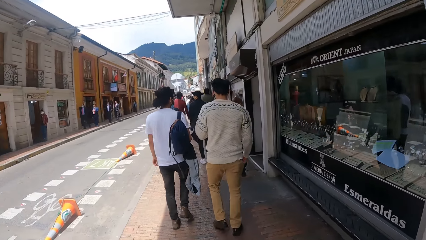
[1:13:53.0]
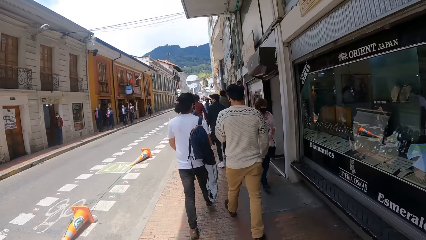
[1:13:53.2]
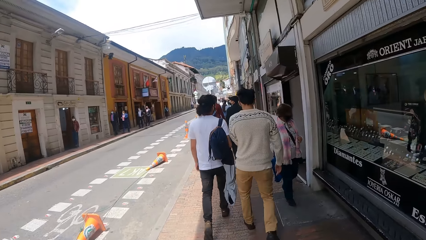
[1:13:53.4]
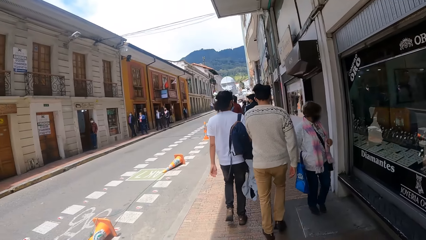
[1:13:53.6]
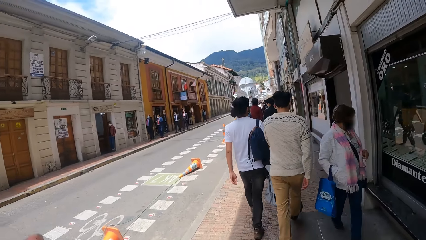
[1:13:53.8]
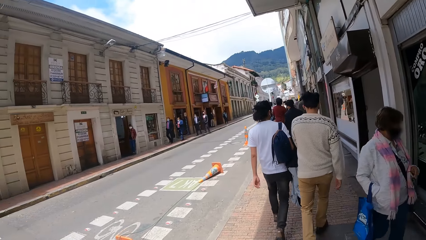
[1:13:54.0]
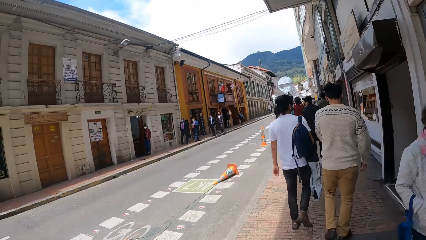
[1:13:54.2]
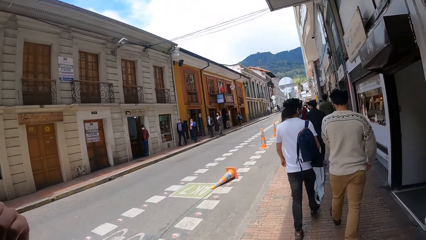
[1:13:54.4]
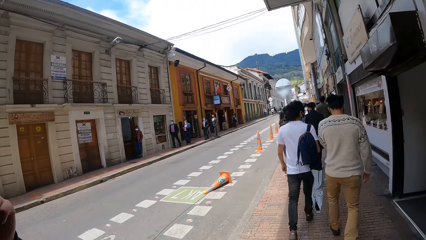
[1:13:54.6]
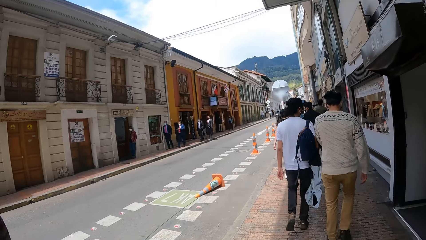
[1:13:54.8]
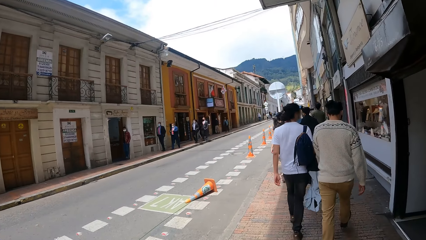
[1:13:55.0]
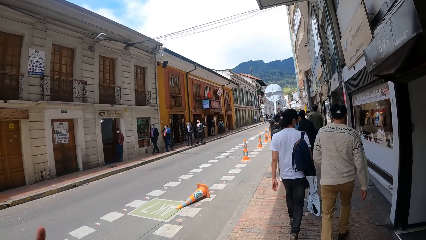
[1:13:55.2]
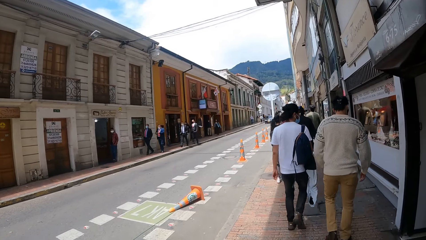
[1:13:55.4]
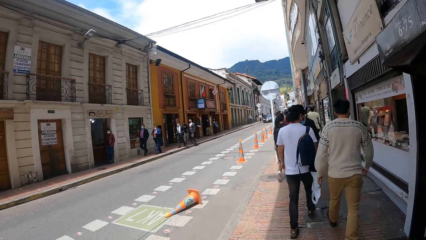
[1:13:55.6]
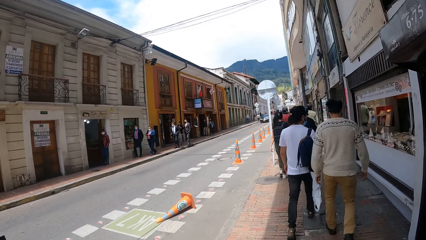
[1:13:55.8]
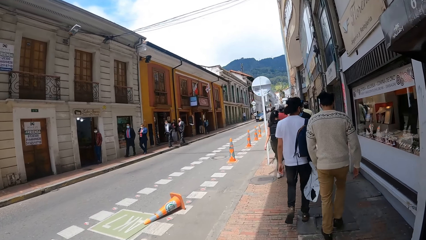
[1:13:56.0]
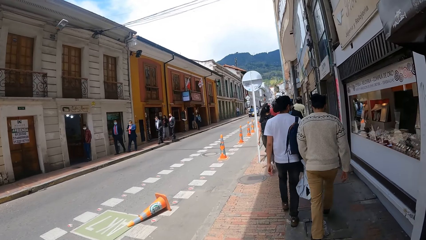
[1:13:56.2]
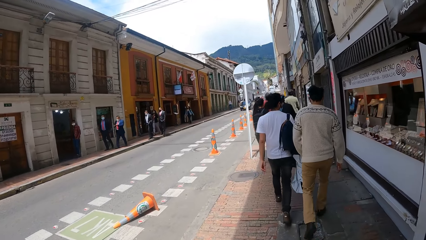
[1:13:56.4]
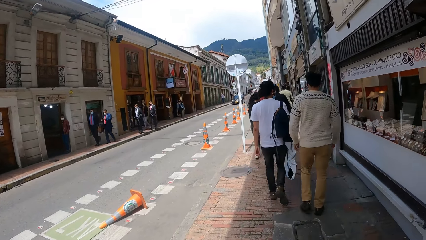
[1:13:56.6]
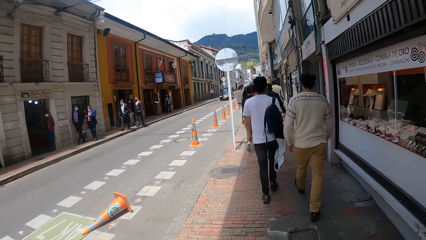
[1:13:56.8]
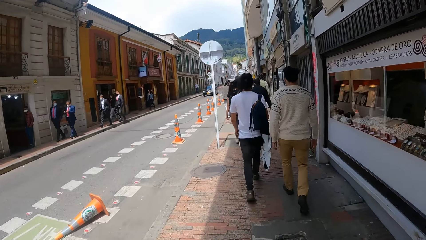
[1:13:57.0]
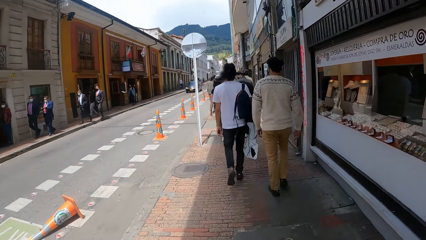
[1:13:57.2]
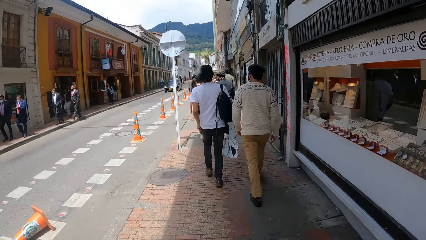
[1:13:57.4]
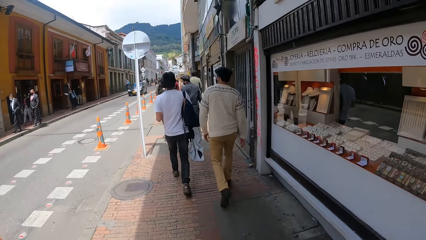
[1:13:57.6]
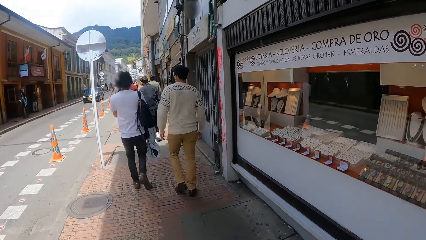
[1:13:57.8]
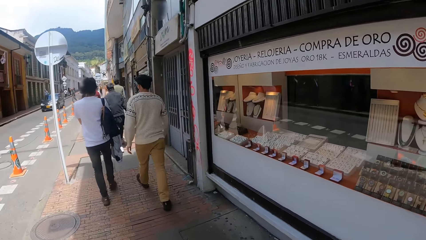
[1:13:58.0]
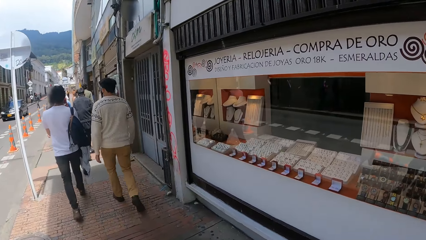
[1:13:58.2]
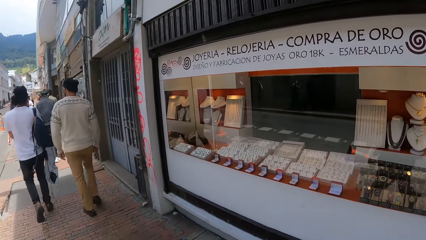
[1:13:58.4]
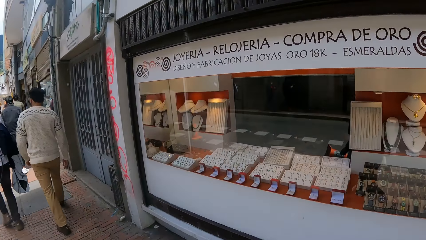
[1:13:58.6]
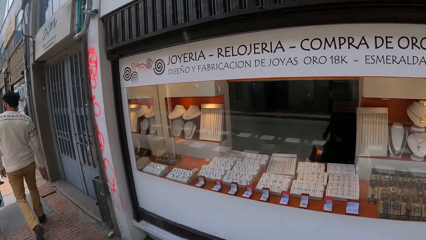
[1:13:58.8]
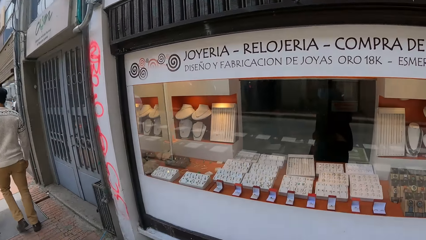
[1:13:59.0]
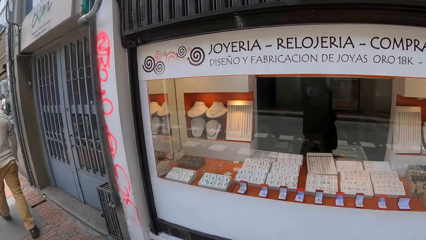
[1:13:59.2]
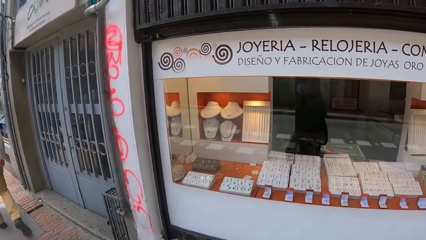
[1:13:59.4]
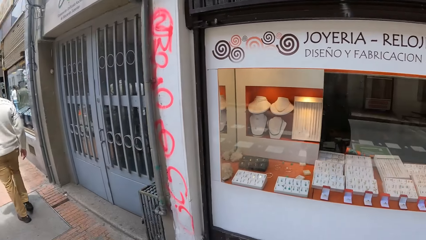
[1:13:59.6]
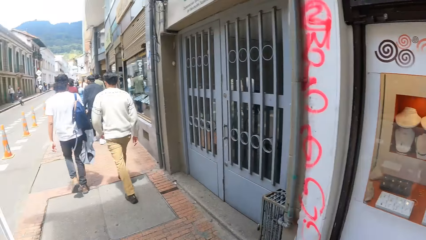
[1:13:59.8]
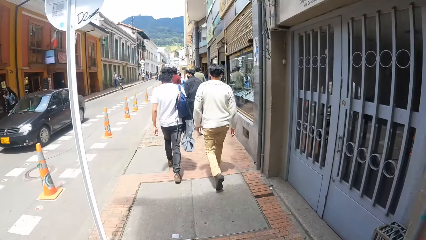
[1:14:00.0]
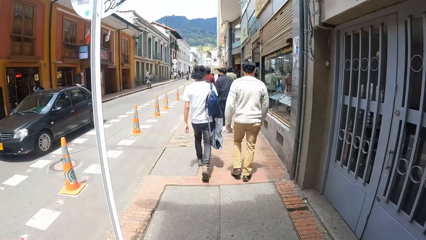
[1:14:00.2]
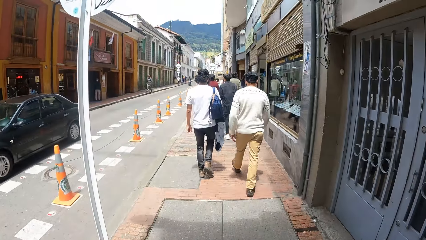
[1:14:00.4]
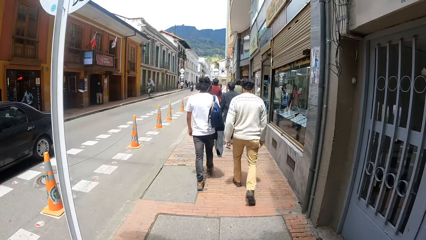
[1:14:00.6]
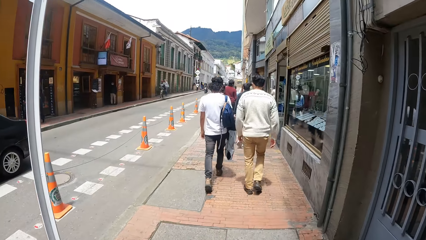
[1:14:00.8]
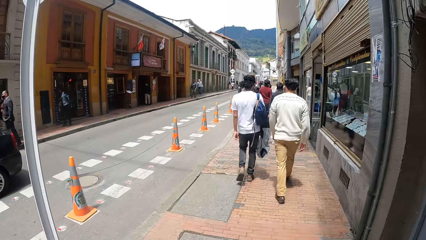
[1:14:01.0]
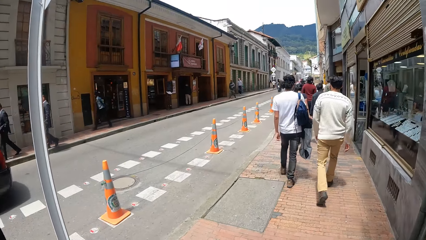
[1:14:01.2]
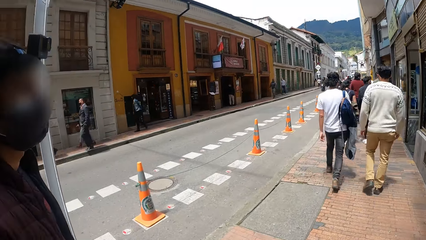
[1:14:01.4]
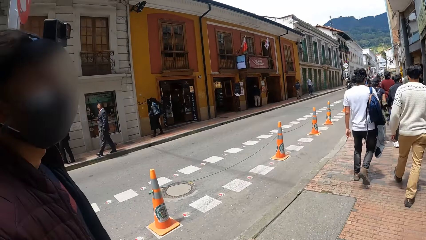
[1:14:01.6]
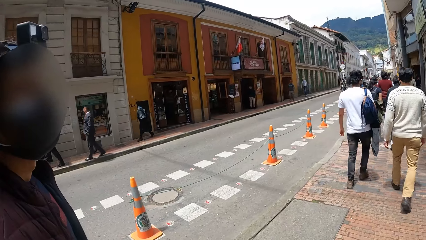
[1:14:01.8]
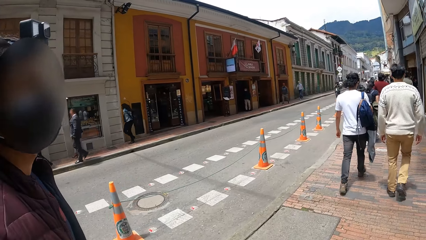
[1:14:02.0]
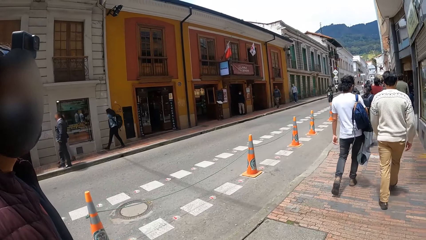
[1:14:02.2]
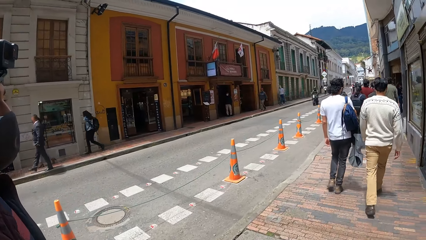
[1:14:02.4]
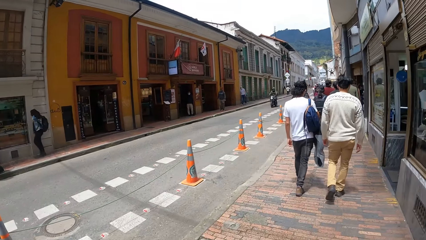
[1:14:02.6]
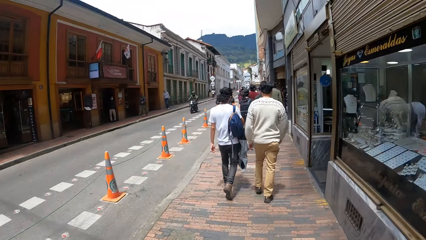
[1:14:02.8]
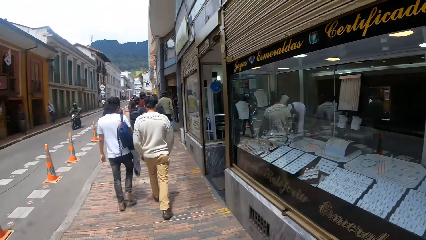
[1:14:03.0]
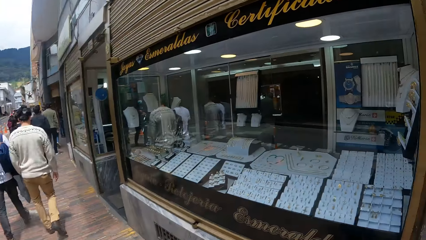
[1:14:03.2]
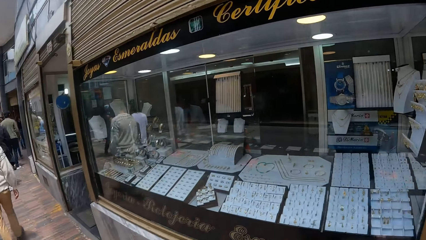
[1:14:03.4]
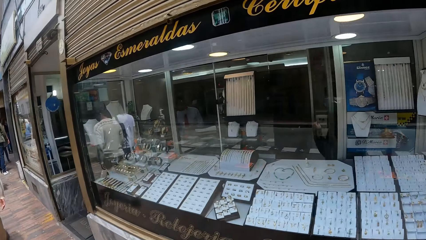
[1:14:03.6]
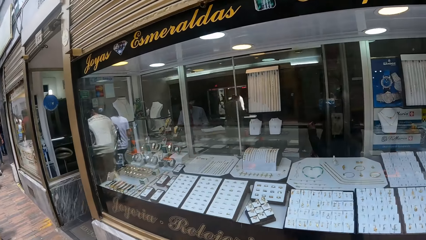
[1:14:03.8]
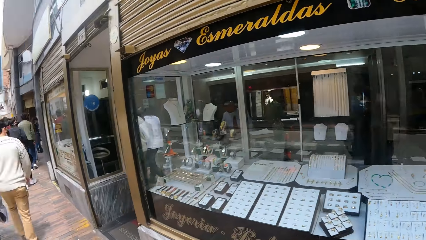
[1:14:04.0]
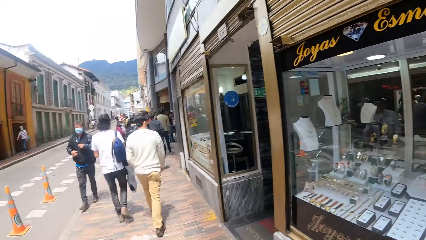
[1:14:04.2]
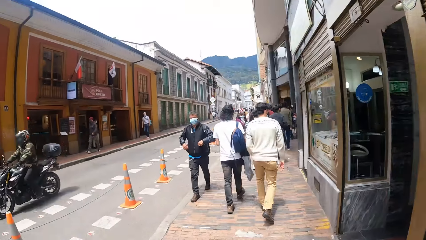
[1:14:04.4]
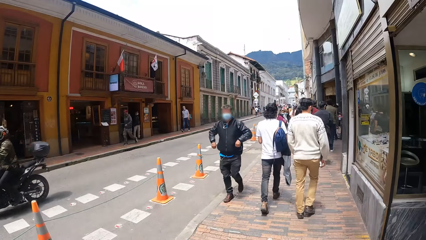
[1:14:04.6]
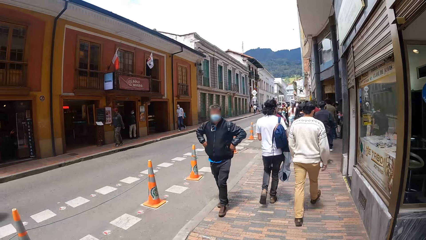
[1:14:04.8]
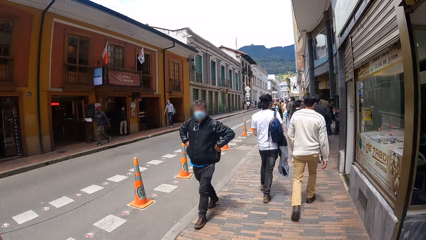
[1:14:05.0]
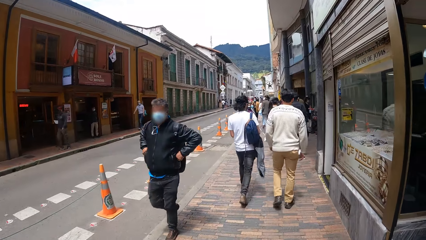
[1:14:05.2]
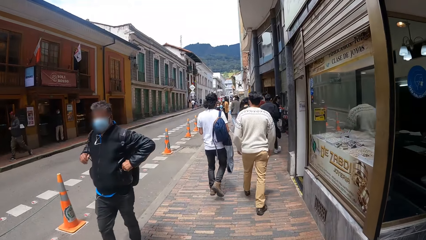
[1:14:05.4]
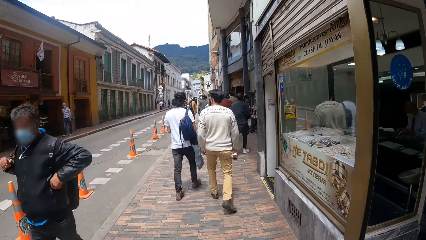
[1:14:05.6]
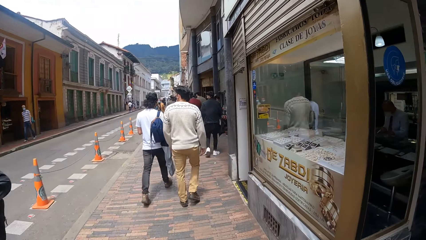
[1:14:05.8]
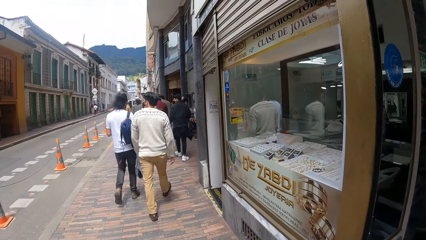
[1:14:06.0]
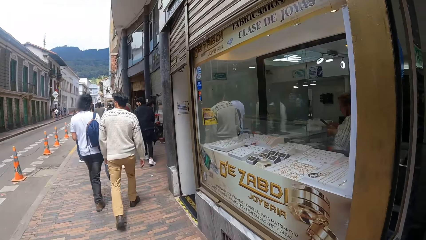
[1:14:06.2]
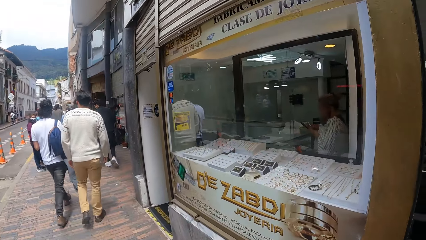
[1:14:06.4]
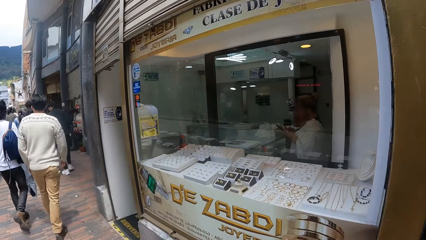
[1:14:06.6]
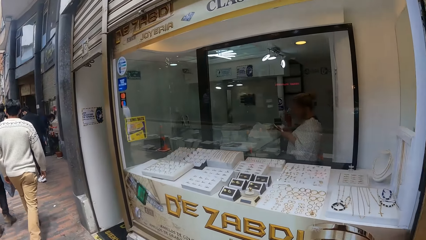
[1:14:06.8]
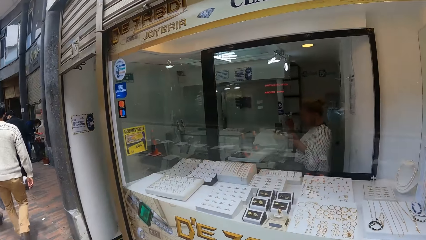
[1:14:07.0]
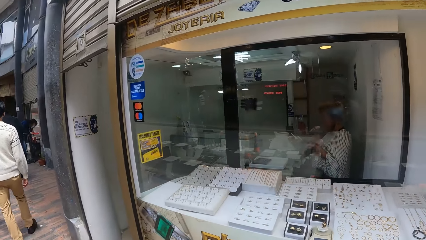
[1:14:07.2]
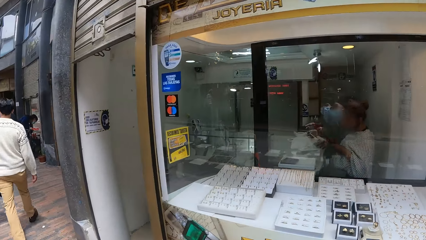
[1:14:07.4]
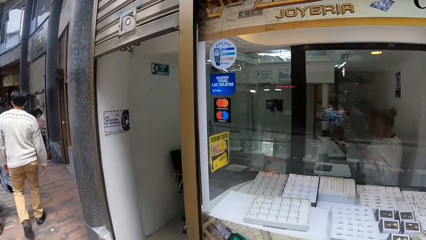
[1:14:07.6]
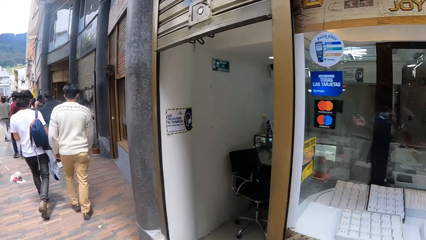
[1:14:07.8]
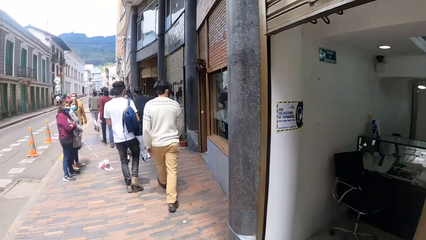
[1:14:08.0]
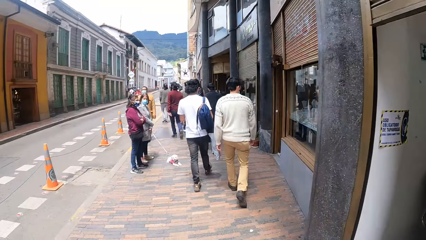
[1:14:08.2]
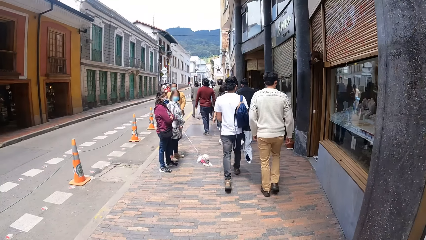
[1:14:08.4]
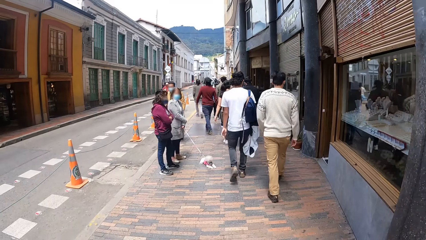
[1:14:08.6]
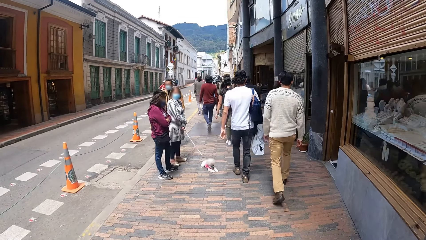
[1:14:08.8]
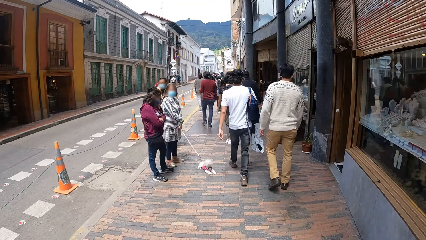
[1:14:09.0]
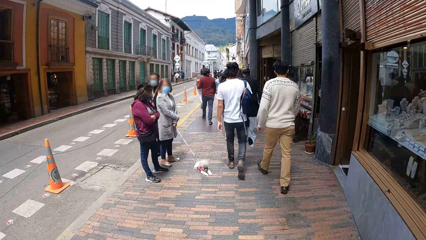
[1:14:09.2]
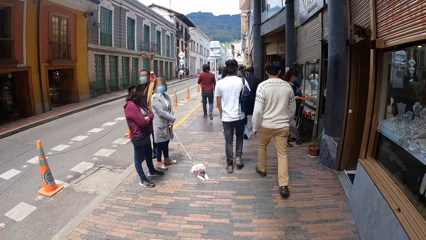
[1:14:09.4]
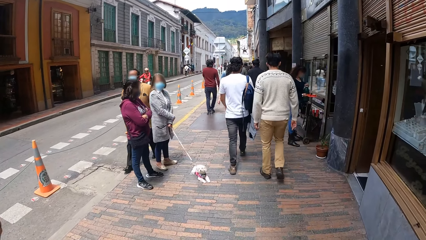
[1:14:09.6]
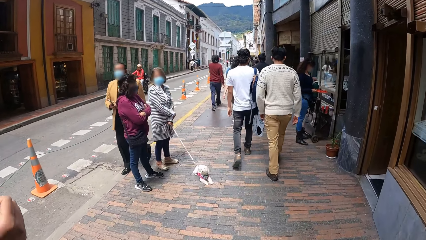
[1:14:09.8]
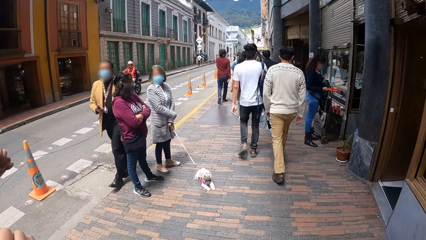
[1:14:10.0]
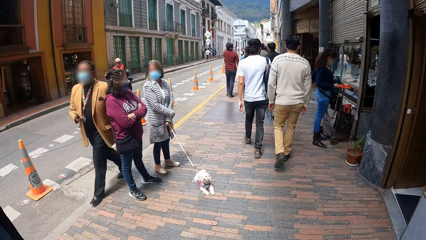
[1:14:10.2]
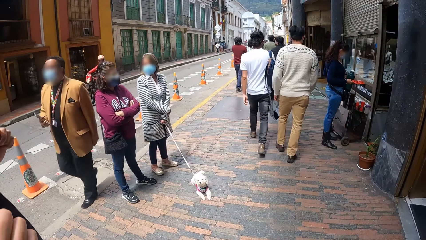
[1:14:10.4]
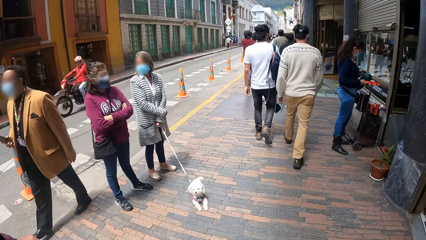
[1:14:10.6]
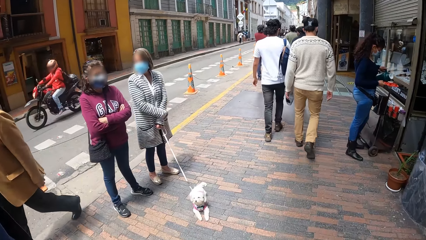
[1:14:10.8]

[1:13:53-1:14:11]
The camera wearer looks around. They look at a storefront. They look at a man. They look around. They look at the storefront. They look at it again.
